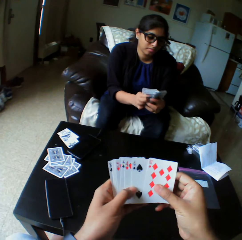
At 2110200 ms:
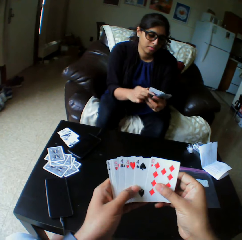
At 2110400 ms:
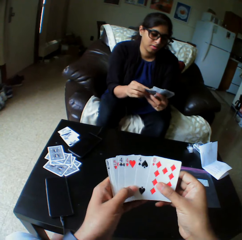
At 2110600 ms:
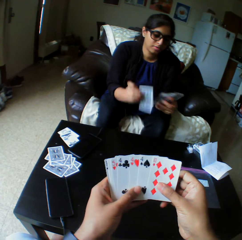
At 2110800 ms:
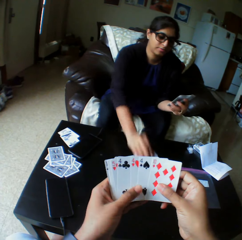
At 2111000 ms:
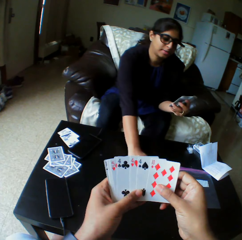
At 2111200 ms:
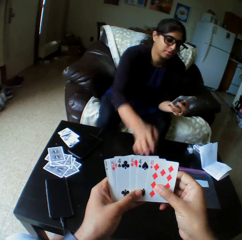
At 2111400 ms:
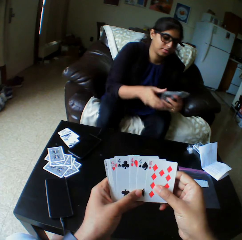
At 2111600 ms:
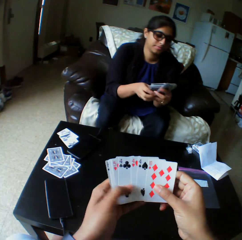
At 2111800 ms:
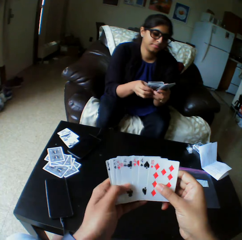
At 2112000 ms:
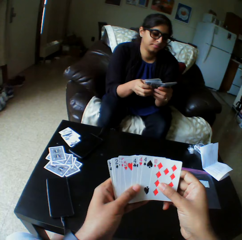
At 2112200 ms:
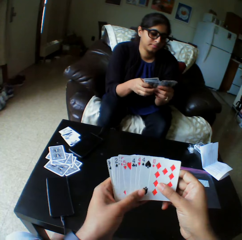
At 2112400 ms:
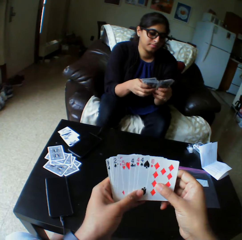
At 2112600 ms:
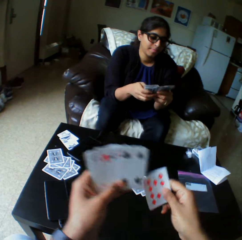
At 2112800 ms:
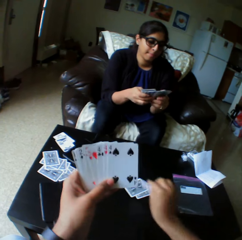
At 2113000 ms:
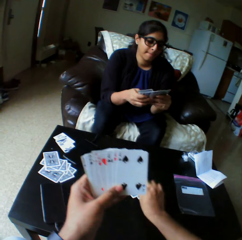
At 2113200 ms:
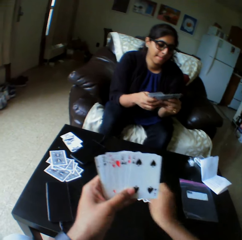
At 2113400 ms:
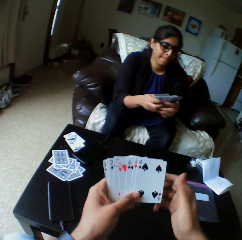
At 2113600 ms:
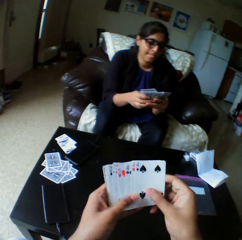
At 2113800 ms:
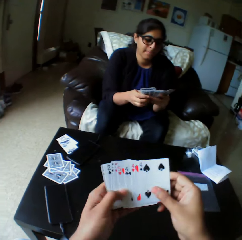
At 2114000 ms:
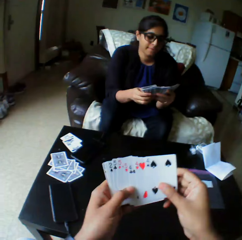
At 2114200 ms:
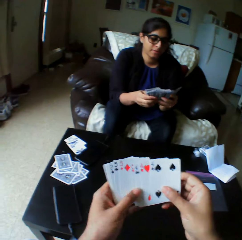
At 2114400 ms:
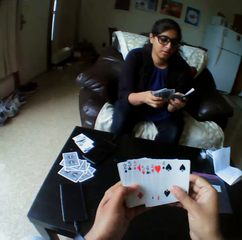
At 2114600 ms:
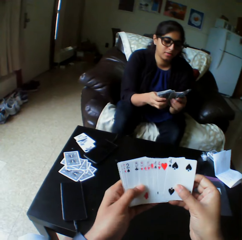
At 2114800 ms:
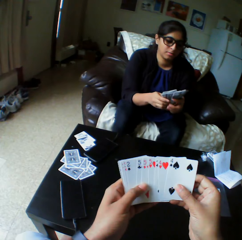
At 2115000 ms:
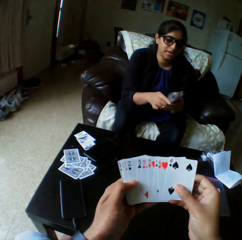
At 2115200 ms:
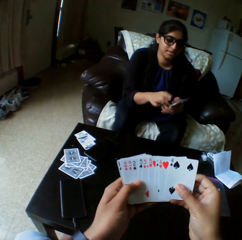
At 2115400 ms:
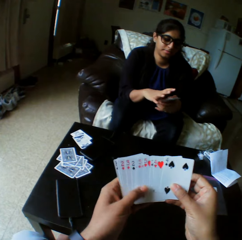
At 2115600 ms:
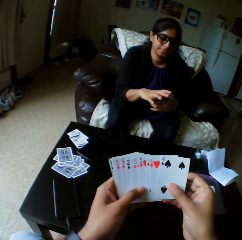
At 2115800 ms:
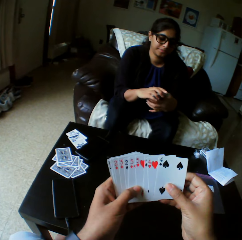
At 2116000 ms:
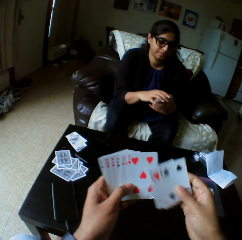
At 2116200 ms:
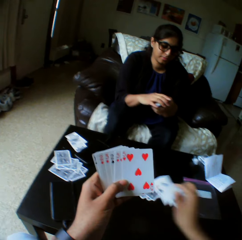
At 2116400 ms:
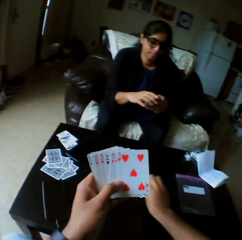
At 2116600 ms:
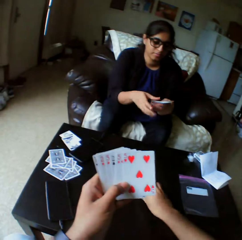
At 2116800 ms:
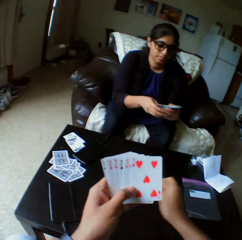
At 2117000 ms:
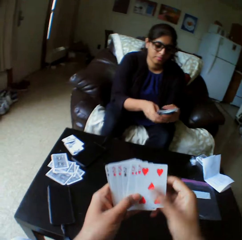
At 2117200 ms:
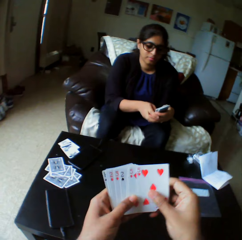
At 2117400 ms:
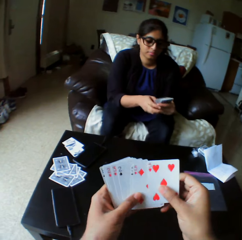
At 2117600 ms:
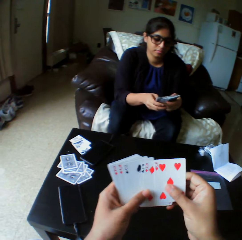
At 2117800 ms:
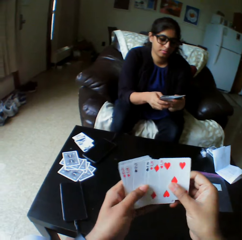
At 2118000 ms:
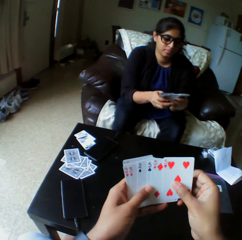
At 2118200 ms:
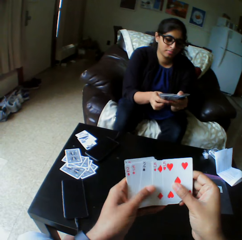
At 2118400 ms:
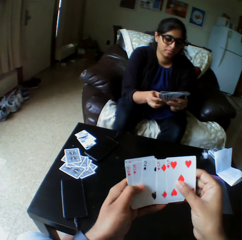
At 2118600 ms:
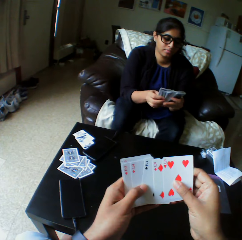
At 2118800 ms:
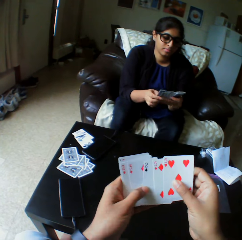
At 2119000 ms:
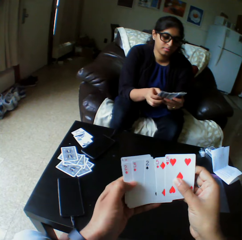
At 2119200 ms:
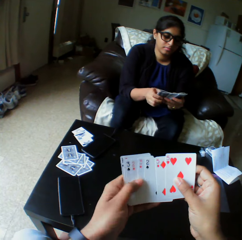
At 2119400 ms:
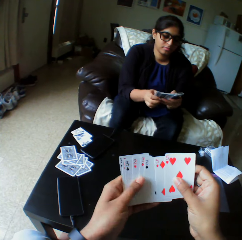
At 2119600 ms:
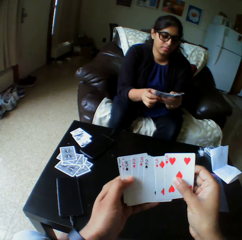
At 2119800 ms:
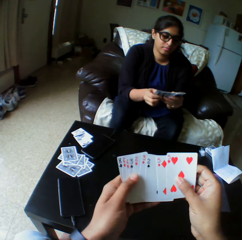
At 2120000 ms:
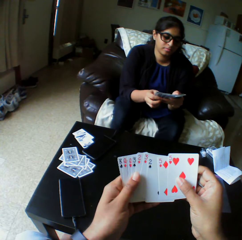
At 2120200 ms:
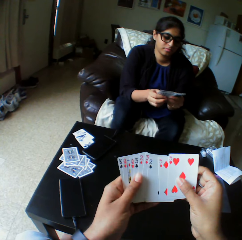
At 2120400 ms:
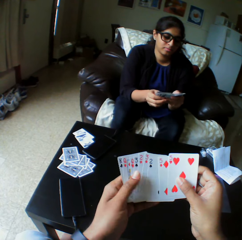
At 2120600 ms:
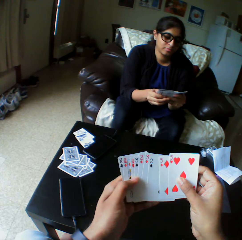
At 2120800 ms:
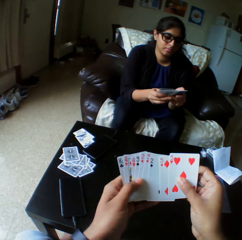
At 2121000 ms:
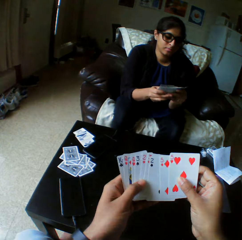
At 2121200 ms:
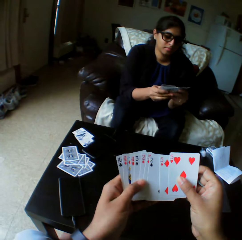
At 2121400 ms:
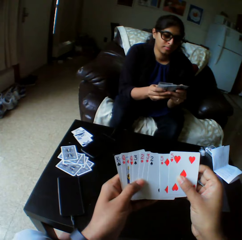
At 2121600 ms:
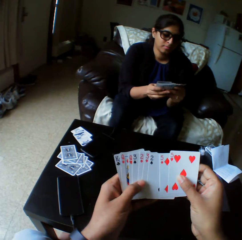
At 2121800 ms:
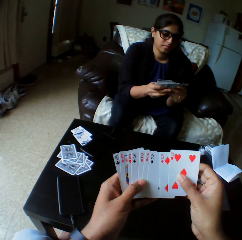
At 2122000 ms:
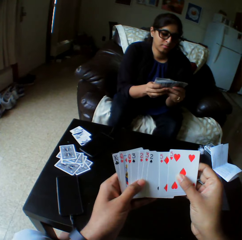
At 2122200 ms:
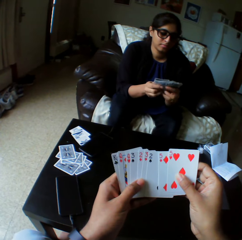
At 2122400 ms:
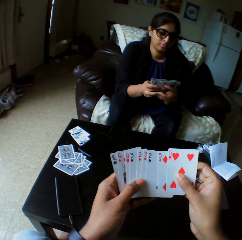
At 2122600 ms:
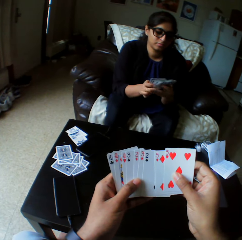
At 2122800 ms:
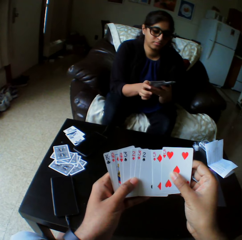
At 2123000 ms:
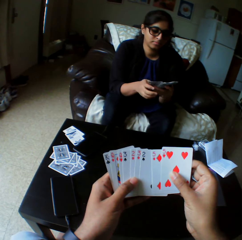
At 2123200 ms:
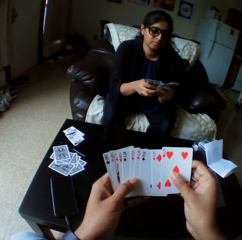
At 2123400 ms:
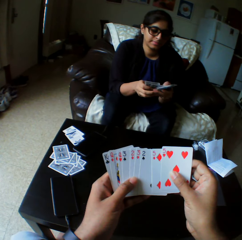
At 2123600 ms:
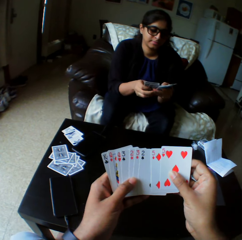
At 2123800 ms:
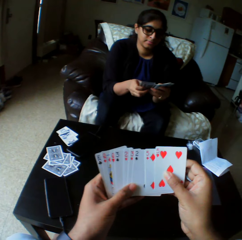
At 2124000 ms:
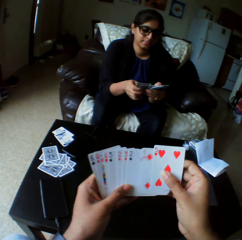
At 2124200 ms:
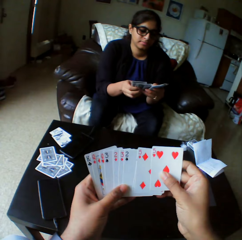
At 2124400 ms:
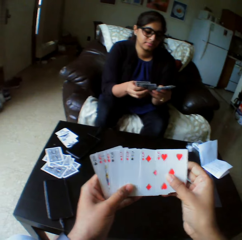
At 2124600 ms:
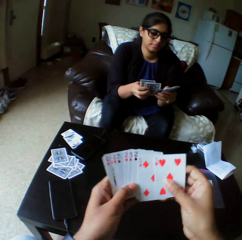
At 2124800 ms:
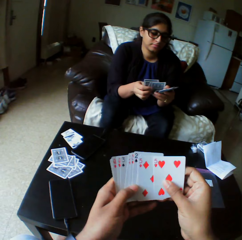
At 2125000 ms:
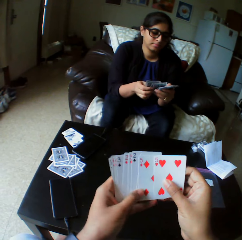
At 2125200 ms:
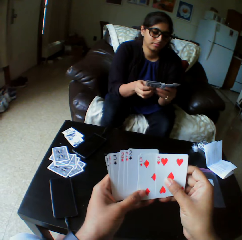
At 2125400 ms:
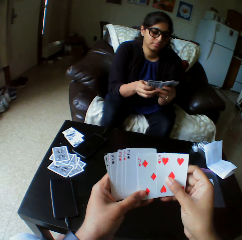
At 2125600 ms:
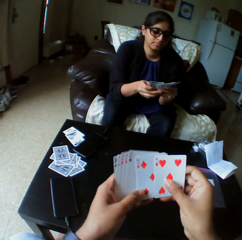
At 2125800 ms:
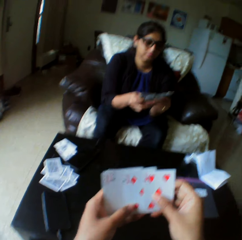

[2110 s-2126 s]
A woman drops a card on the table with the right hand. The woman selects the play cards and shuffles the cards with both hands. The camera wearer drops cards on the table with the right hand. They select the play cards and shuffle the cards with both hands. They drop the cards on the table with the right hand. They shuffle the cards with both hands and select the play cards.

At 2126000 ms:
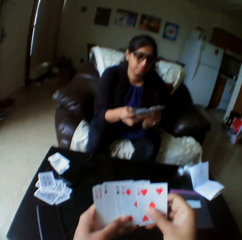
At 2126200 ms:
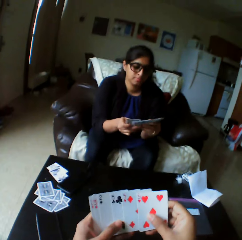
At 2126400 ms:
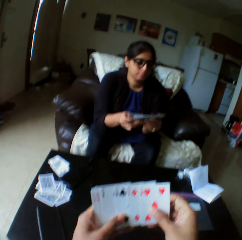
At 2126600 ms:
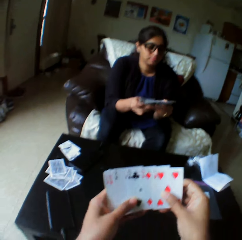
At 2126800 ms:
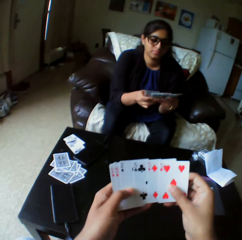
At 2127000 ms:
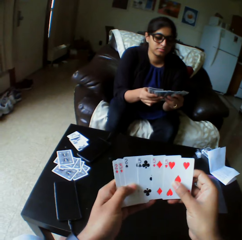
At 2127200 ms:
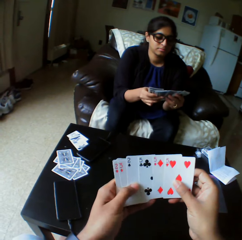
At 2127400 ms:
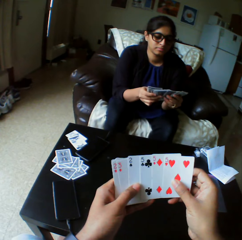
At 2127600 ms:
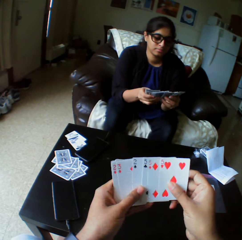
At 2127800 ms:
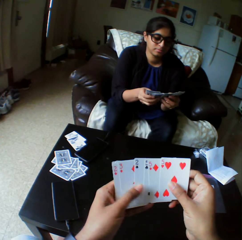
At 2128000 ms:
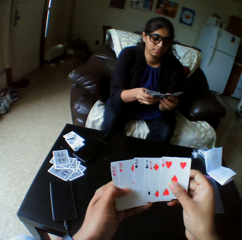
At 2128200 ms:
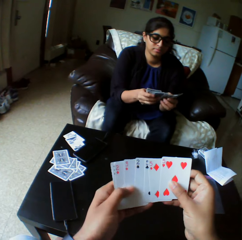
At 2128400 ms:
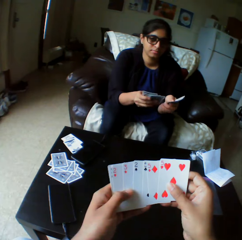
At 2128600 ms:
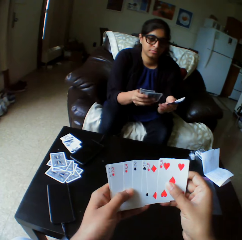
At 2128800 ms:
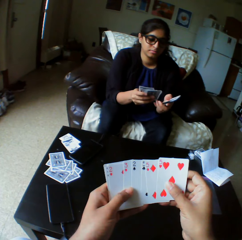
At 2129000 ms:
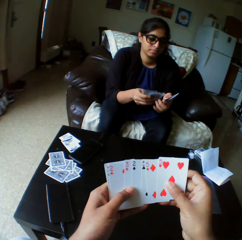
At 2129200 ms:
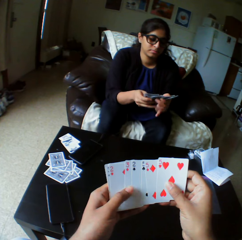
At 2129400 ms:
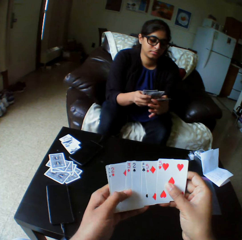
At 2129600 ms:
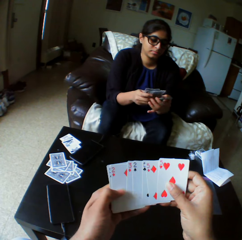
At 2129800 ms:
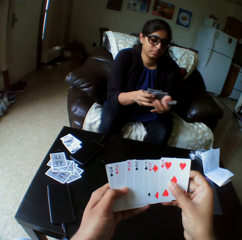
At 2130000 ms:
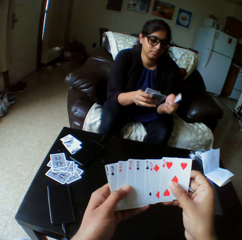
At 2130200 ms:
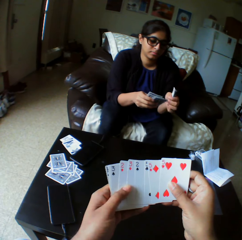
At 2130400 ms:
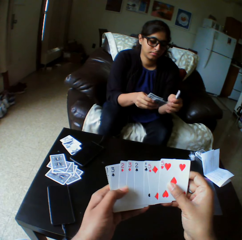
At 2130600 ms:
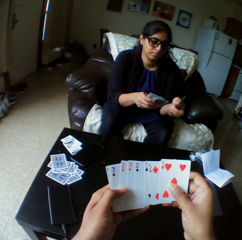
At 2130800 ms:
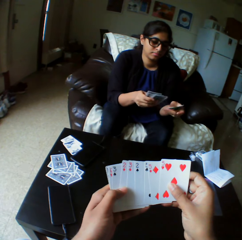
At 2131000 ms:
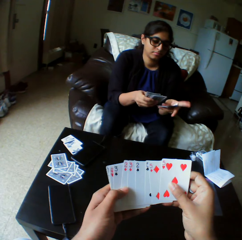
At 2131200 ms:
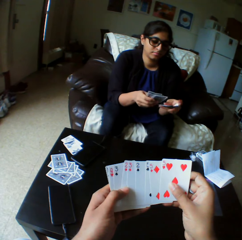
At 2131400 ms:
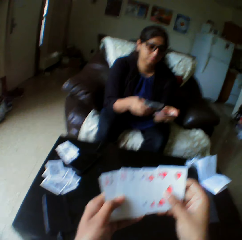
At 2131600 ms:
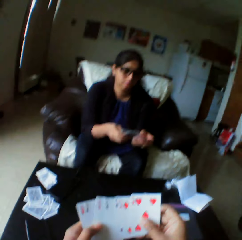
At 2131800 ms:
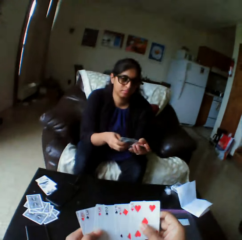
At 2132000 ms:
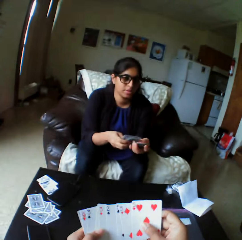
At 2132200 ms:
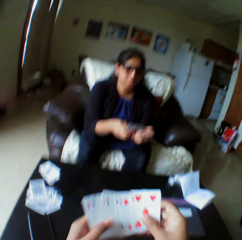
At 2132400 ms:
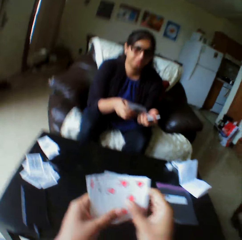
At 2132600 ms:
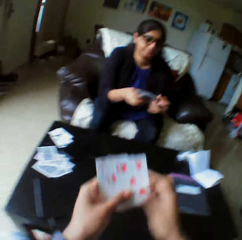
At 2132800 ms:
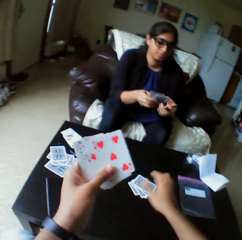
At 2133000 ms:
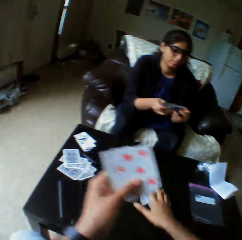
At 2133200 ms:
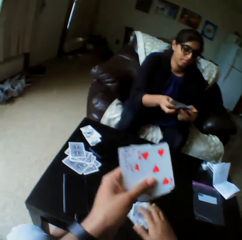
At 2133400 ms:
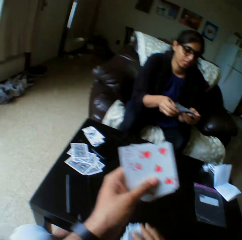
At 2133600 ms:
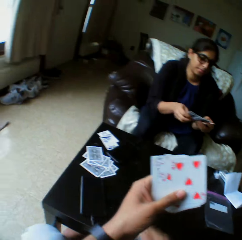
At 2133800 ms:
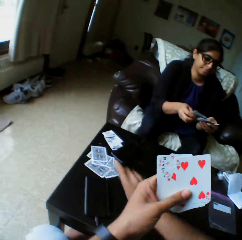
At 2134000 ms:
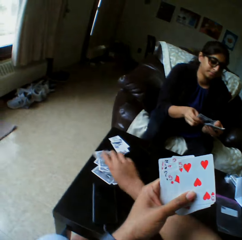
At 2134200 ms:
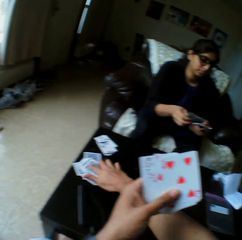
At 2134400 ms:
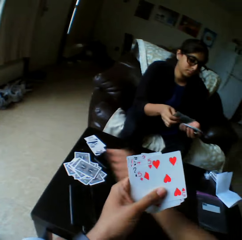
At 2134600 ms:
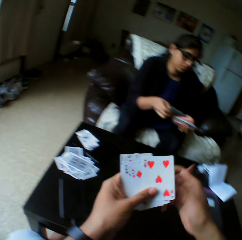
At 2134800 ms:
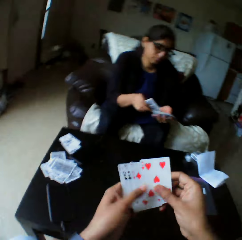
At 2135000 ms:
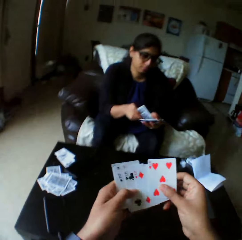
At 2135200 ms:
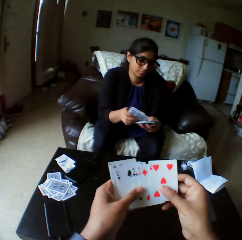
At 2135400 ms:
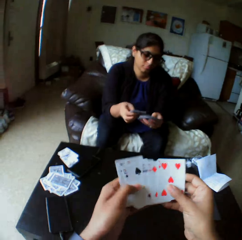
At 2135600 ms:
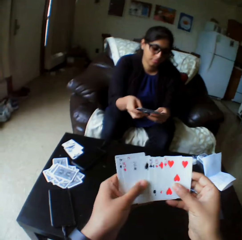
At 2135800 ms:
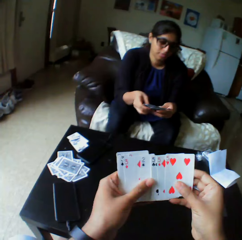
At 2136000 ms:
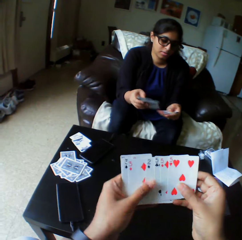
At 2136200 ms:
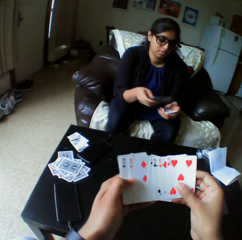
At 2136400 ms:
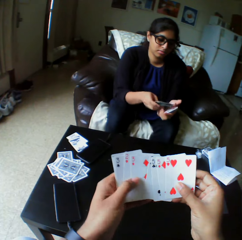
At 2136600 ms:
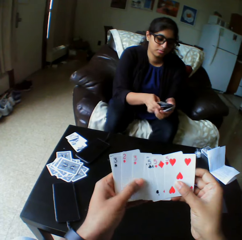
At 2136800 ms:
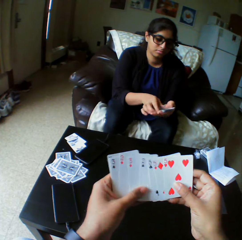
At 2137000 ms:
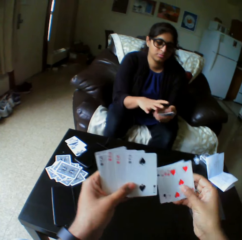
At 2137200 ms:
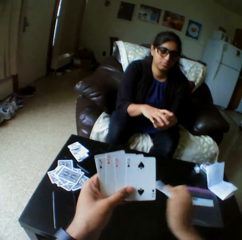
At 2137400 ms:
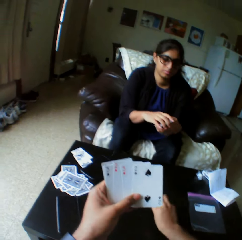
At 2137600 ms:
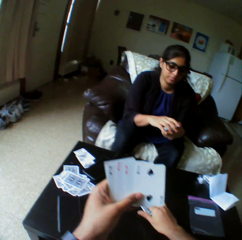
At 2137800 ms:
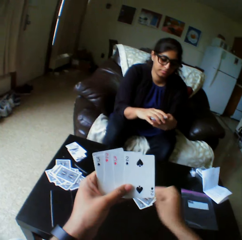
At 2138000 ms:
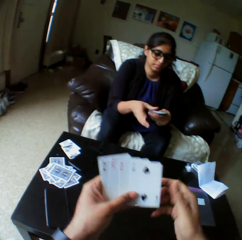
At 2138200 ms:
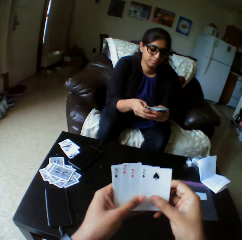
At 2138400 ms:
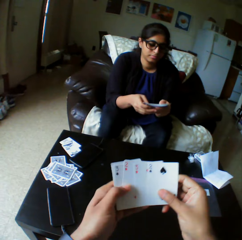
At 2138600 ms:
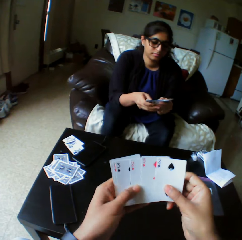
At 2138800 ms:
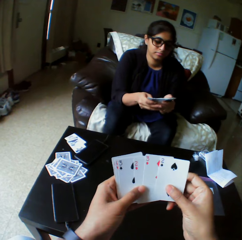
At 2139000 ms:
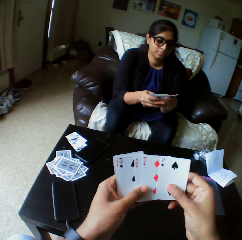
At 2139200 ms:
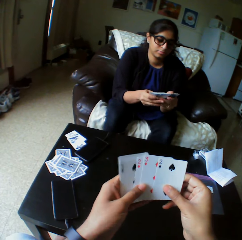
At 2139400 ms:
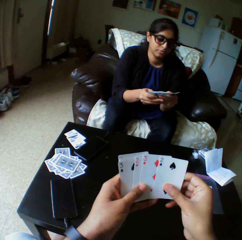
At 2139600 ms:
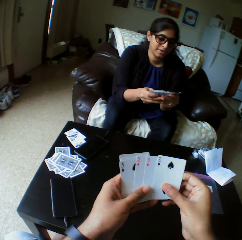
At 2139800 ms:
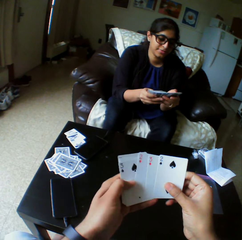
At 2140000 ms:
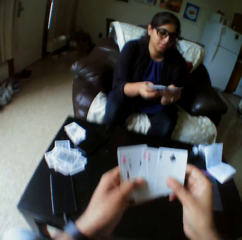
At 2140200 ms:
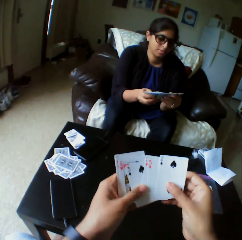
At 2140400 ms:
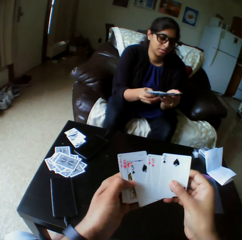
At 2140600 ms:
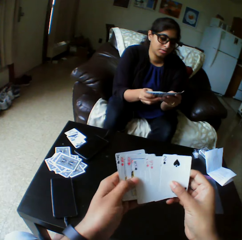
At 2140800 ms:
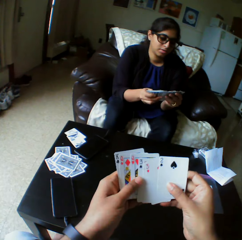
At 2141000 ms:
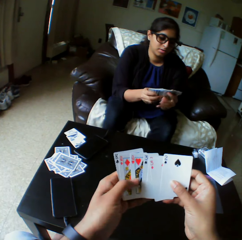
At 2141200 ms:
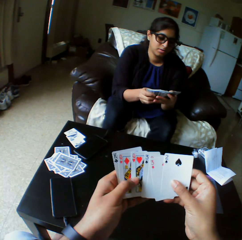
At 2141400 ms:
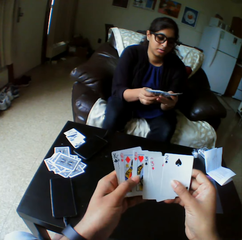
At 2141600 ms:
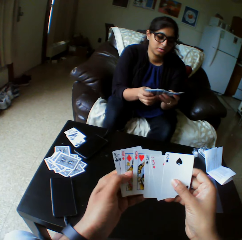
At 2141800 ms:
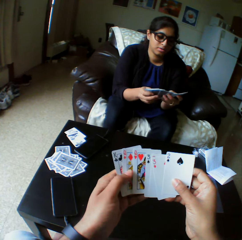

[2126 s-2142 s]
The camera wearer takes the play cards. They transfer the cards to the other end with the right hand. They put the play cards aside. They shuffle the cards with both hands and select the play cards. They drop the cards on the table with the right hand. They shuffle the cards with both hands and select the play cards.
